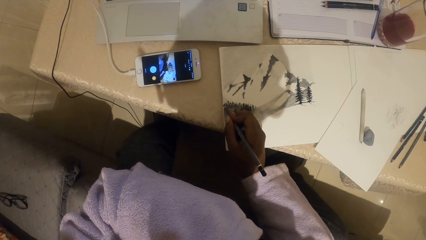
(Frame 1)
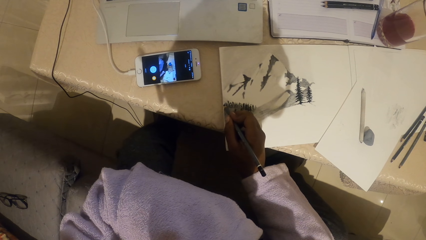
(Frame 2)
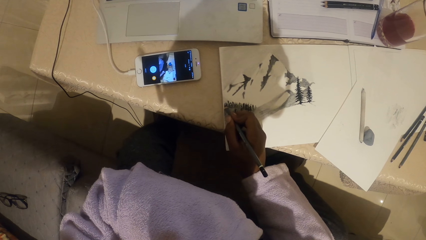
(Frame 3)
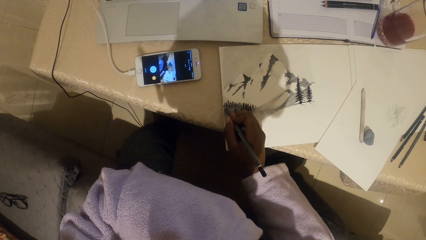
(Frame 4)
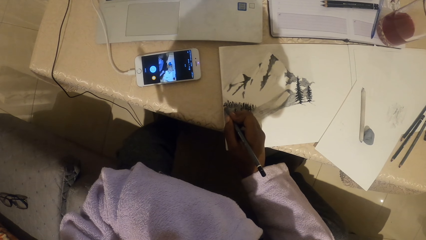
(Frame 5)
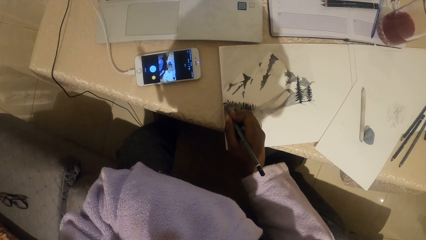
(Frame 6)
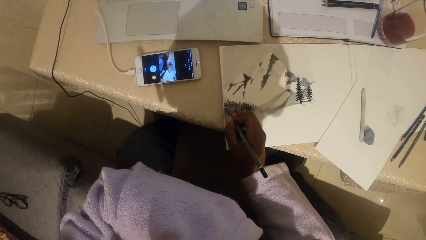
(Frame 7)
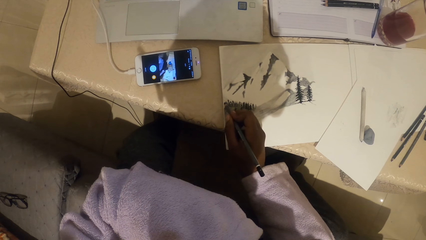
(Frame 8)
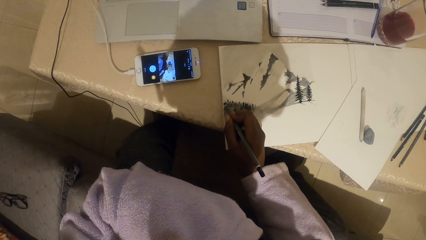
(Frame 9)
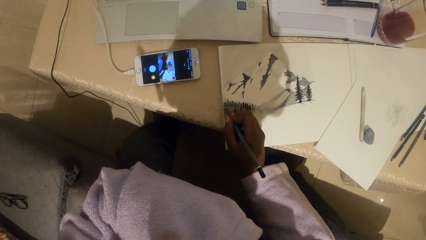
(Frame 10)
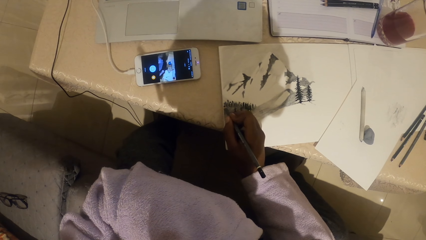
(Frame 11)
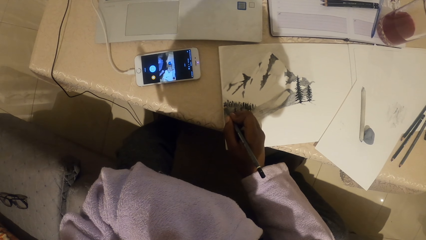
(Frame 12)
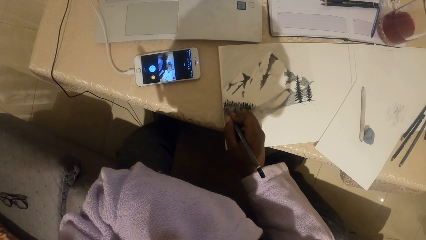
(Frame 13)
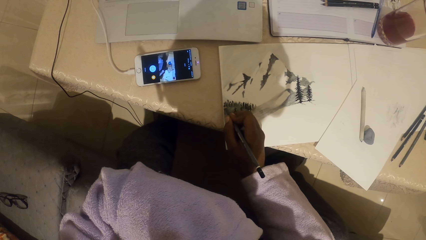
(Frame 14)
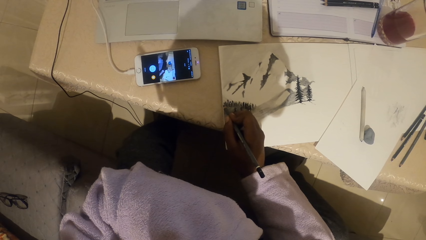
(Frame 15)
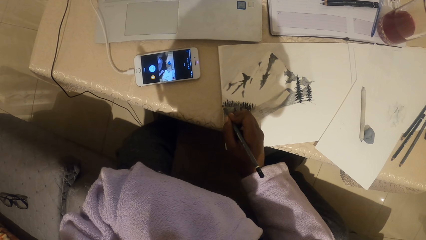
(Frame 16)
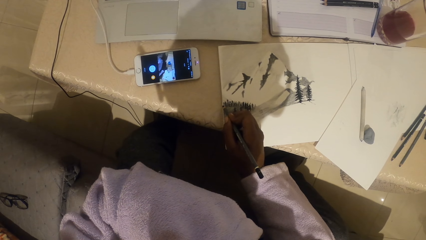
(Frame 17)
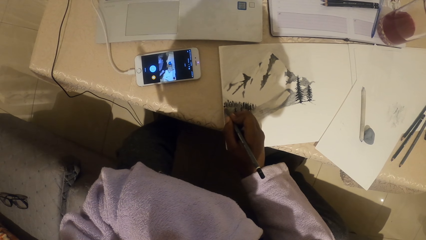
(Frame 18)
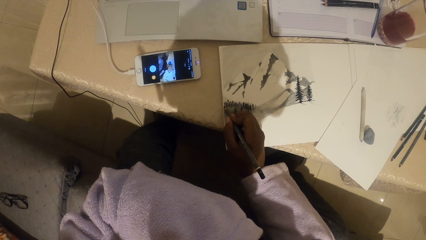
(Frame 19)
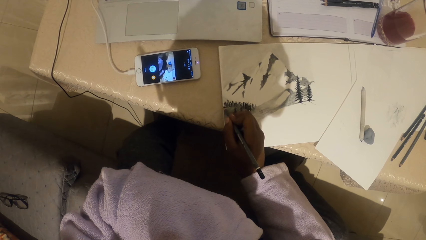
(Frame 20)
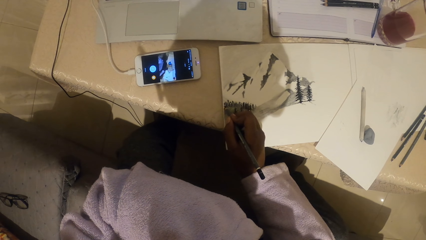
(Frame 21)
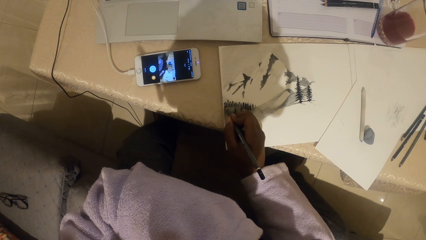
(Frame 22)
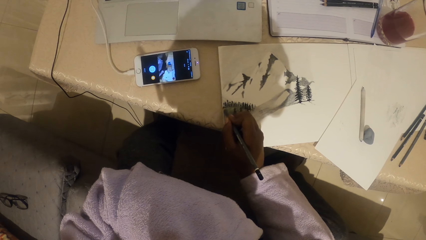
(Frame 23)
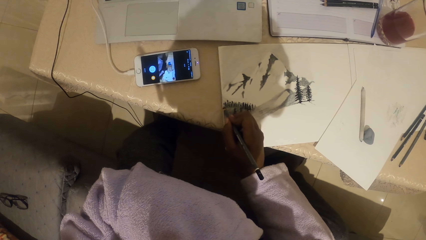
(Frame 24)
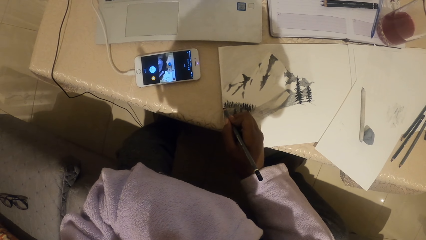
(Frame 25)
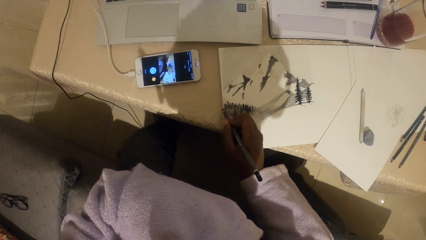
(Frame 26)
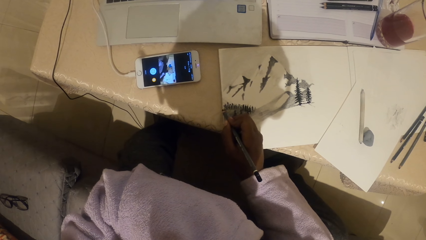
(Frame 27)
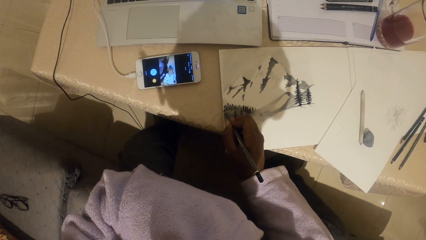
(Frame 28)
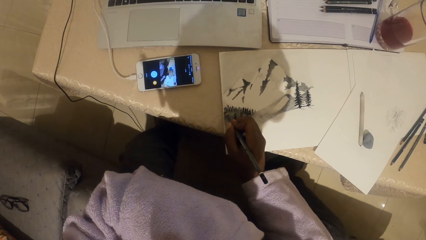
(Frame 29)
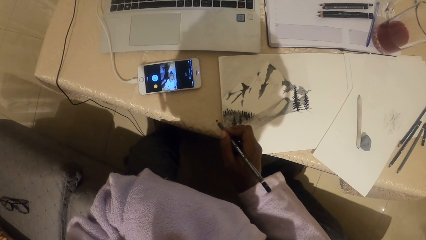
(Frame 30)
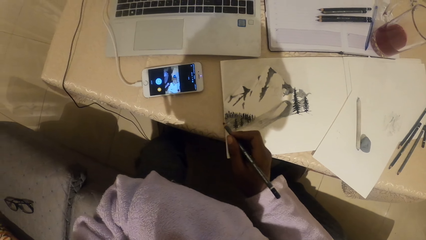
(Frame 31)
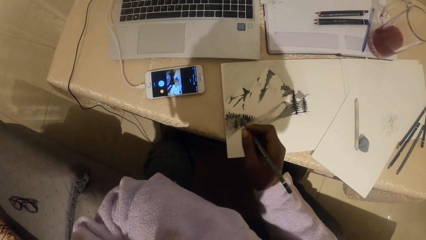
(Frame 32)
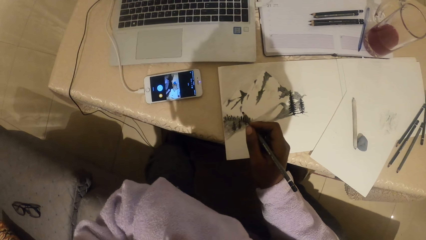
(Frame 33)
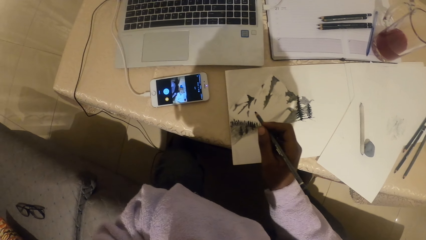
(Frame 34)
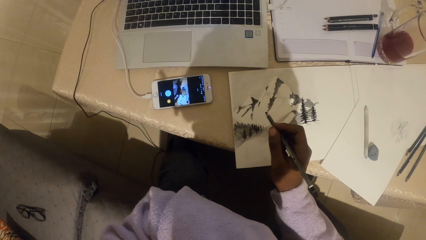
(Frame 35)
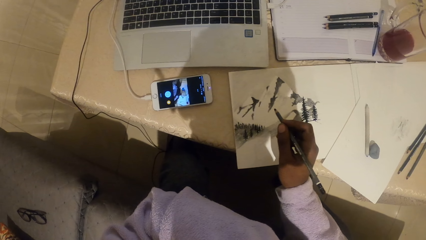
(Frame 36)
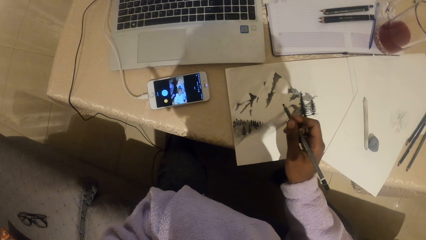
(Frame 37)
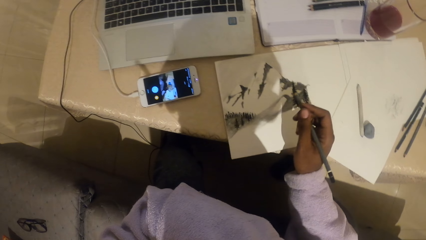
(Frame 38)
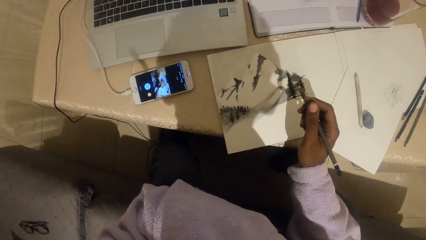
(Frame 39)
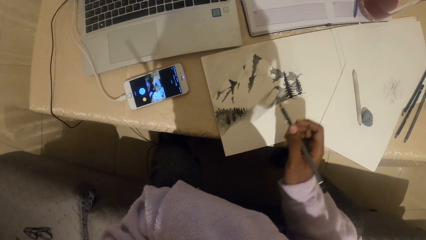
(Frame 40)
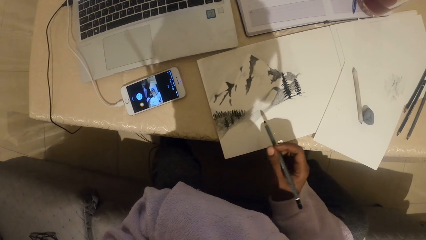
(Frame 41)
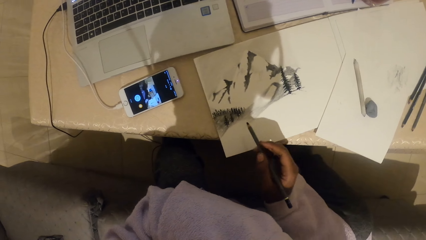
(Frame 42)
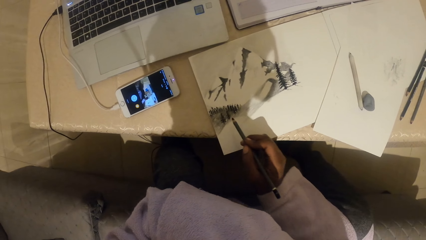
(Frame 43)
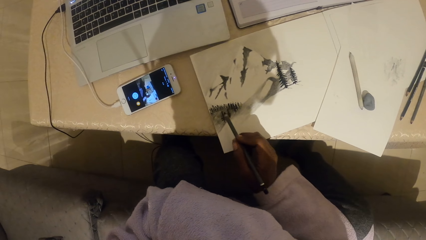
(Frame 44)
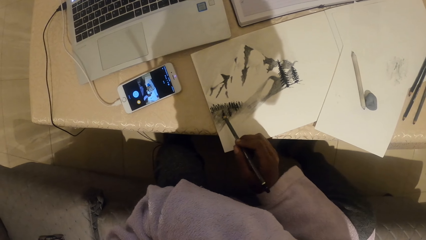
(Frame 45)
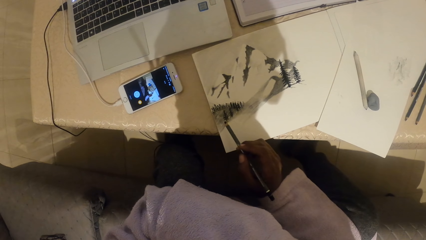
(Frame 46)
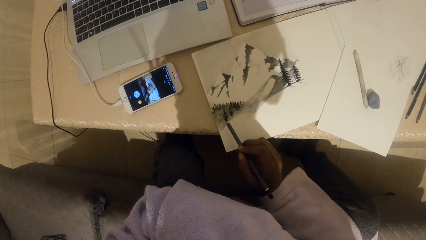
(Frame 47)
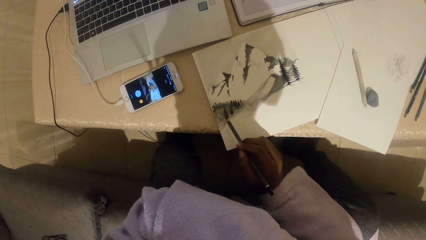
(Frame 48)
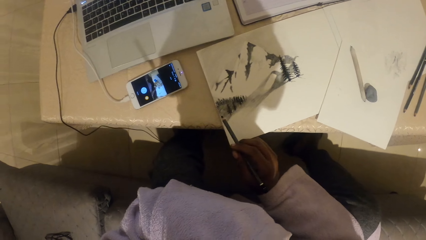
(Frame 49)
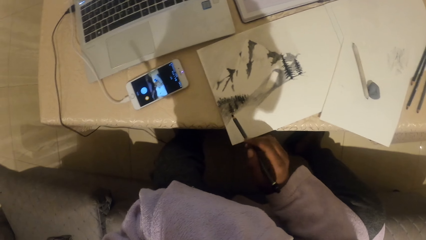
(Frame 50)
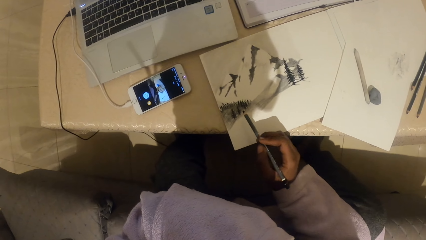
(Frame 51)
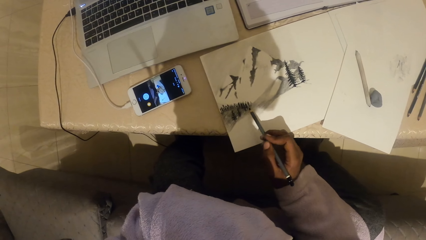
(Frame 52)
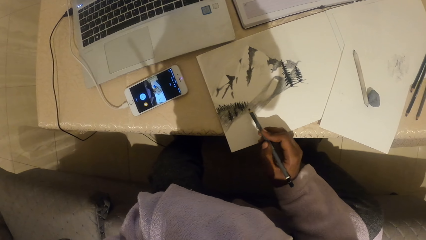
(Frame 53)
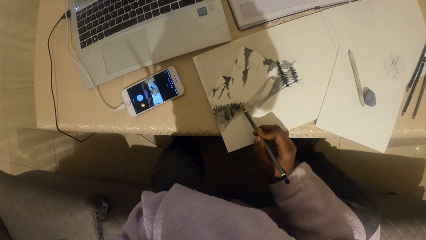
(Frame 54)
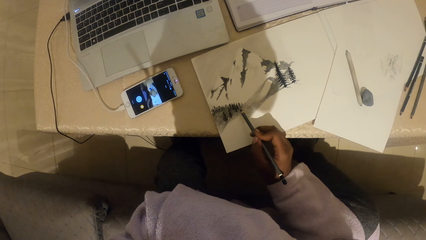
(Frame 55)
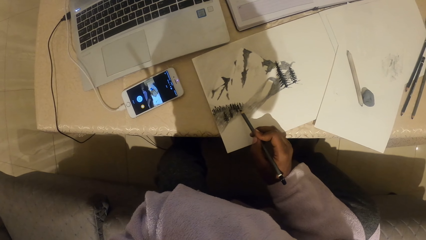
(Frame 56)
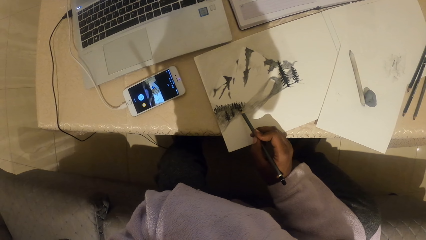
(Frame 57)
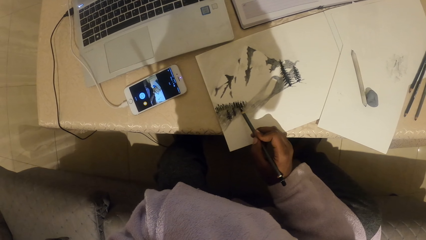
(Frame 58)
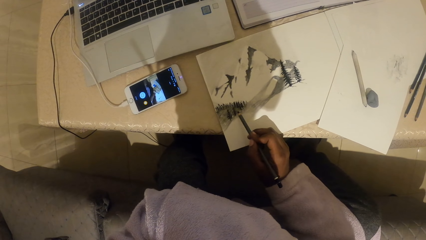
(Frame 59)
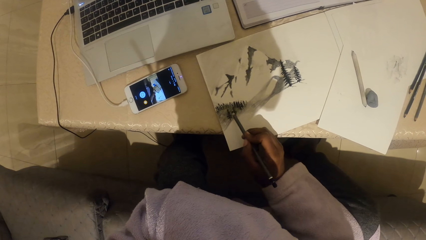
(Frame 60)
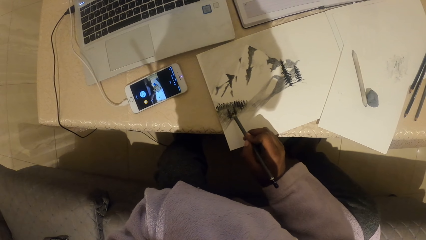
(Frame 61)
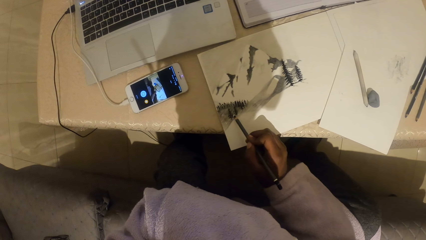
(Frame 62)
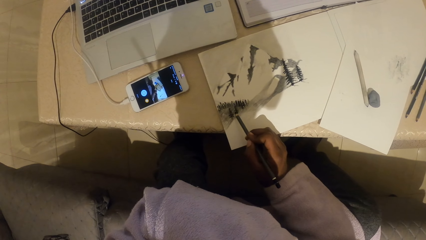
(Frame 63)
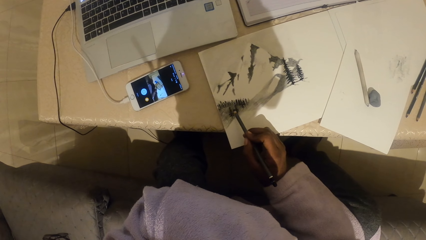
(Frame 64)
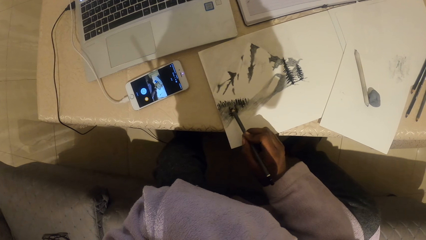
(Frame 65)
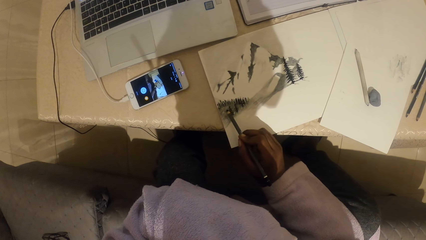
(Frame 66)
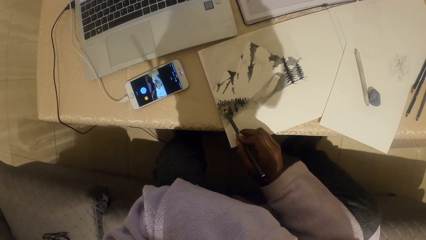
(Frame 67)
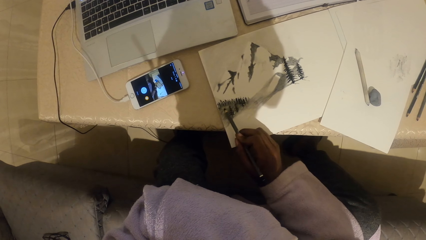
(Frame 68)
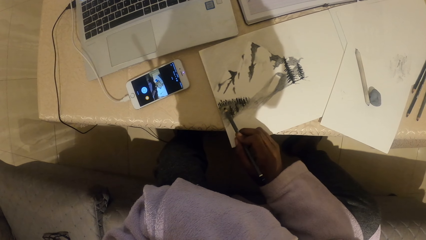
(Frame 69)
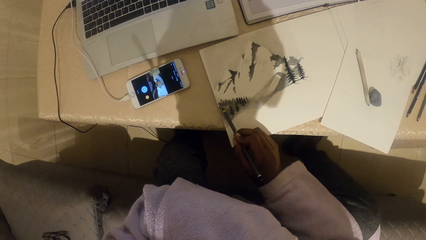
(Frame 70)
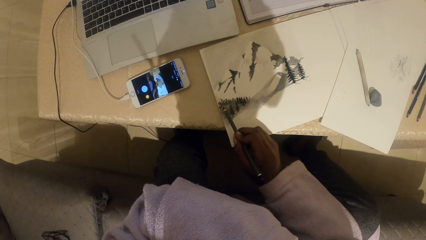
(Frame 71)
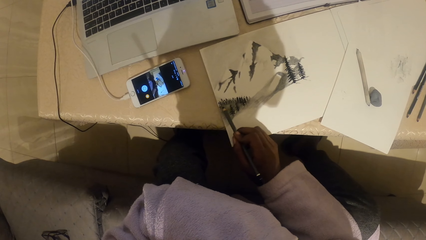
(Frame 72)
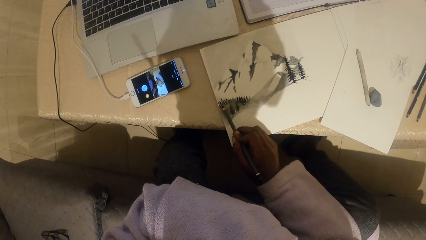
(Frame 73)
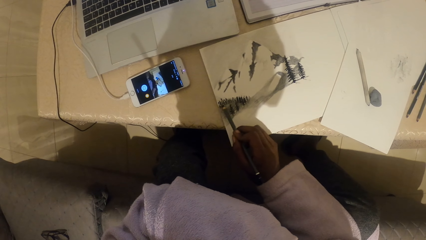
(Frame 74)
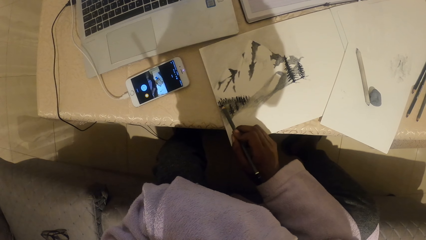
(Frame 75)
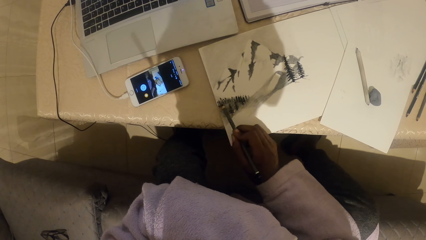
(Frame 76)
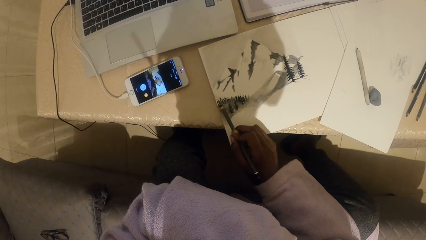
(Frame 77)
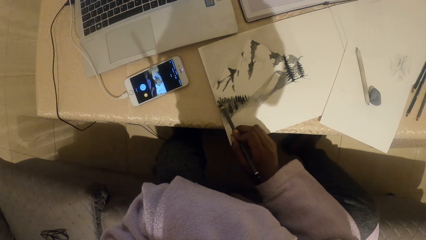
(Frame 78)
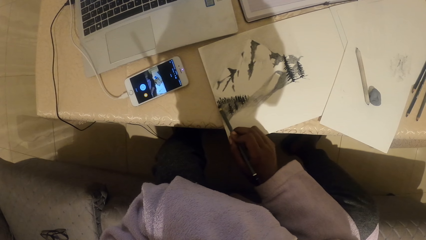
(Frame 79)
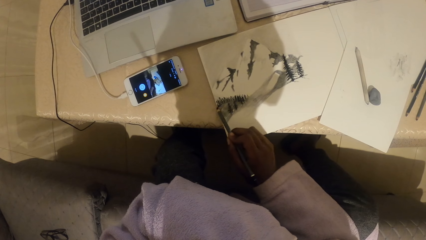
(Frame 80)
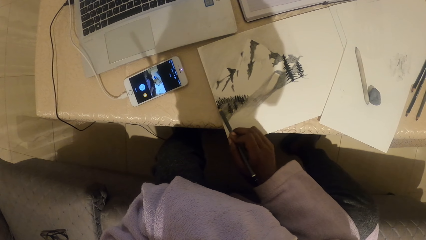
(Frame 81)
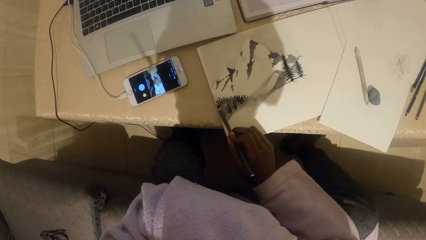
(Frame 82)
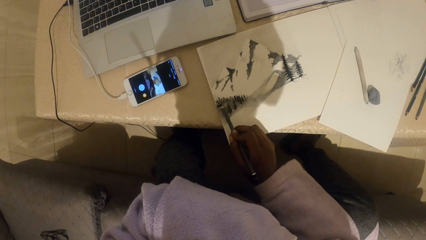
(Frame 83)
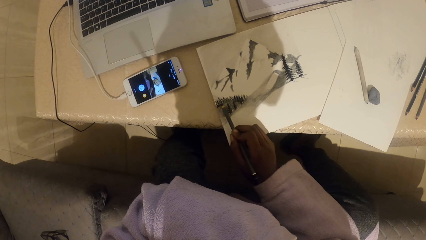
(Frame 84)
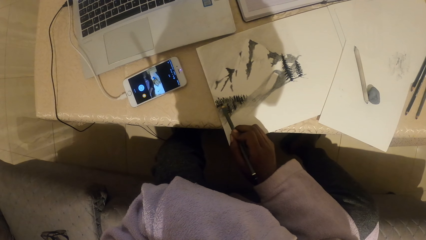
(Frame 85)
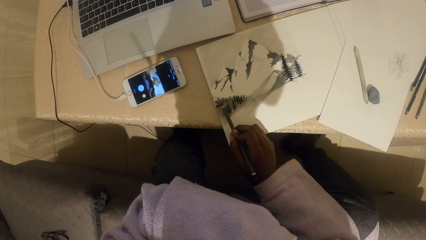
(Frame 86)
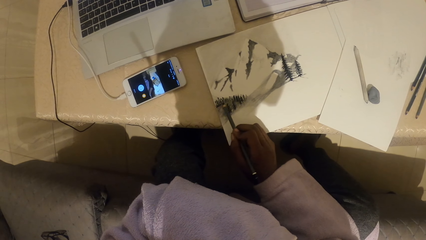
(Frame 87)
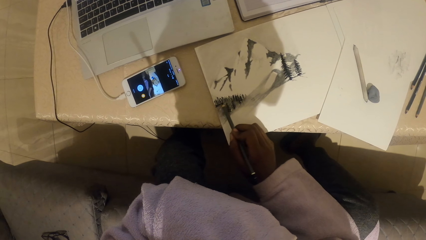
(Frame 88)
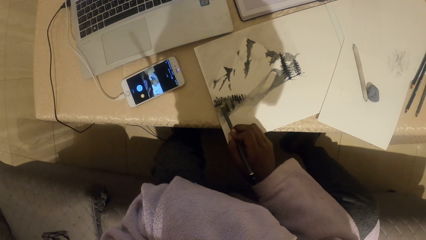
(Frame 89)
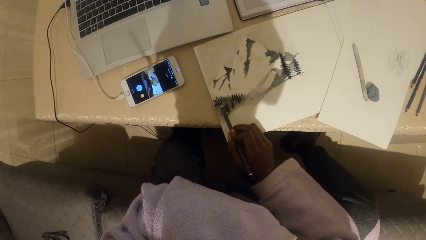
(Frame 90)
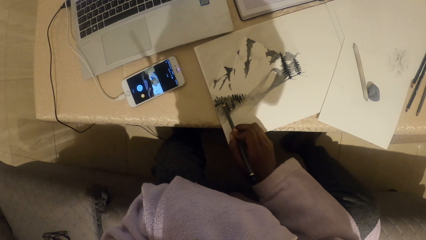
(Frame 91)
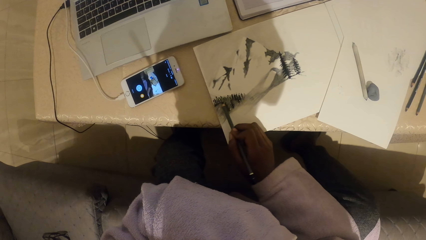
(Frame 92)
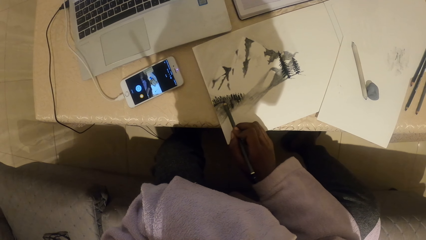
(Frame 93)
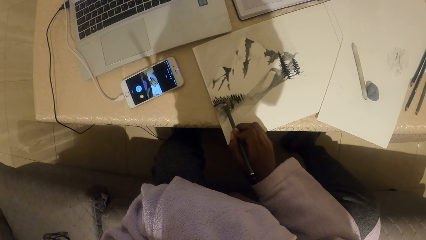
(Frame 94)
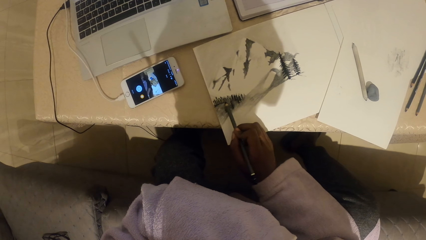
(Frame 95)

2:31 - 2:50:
The camera wearer draws on the paper. They move the hand. They paint on the paper.
